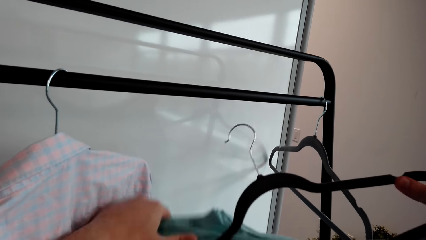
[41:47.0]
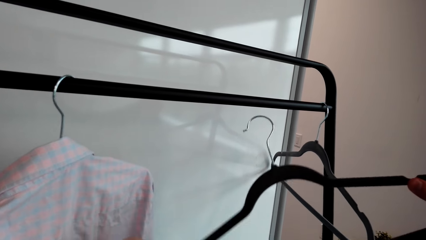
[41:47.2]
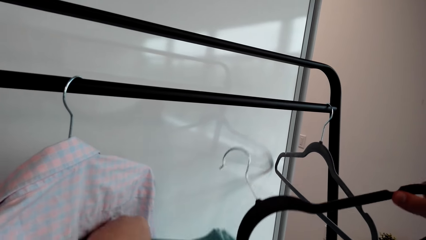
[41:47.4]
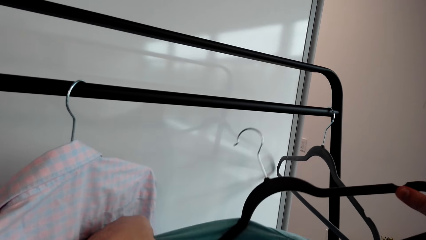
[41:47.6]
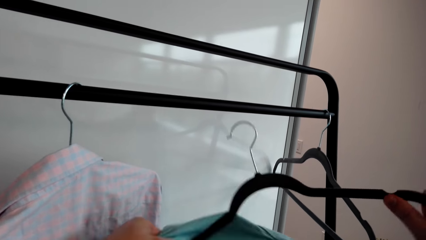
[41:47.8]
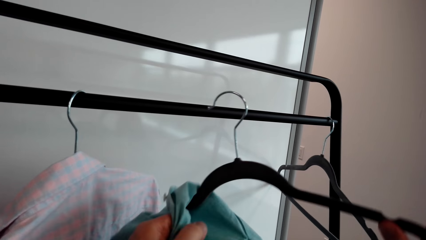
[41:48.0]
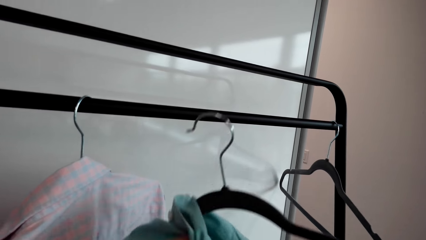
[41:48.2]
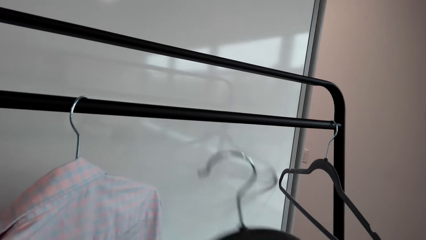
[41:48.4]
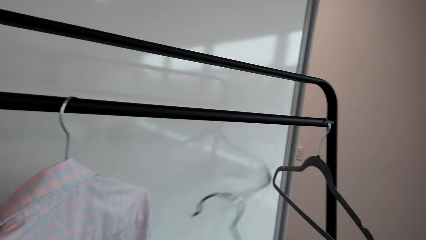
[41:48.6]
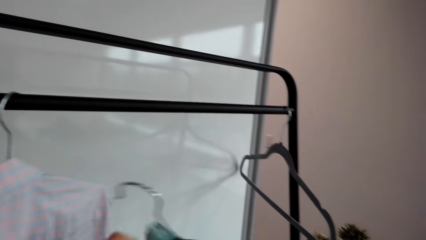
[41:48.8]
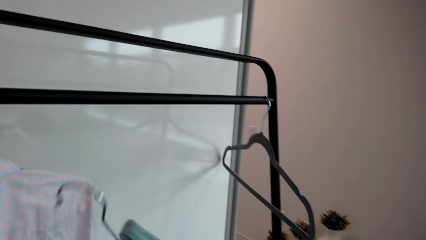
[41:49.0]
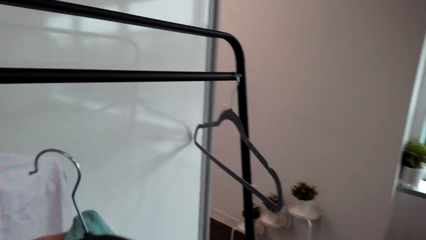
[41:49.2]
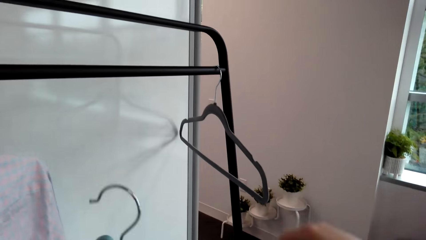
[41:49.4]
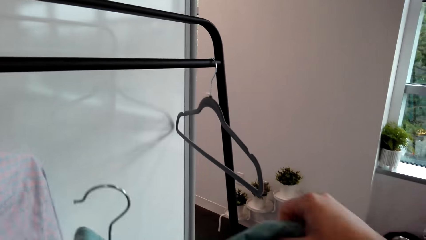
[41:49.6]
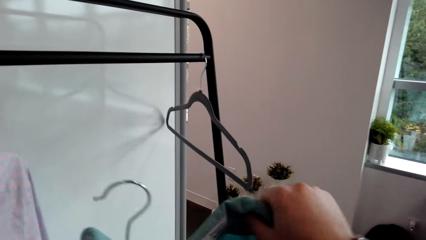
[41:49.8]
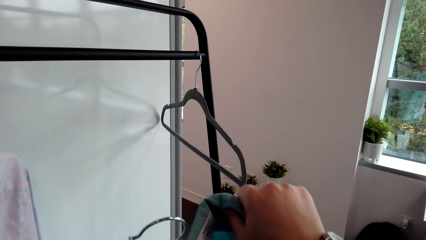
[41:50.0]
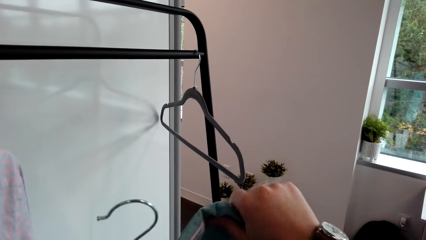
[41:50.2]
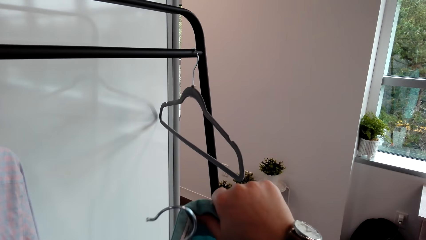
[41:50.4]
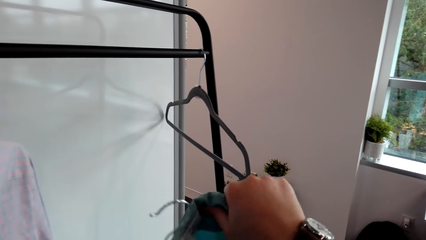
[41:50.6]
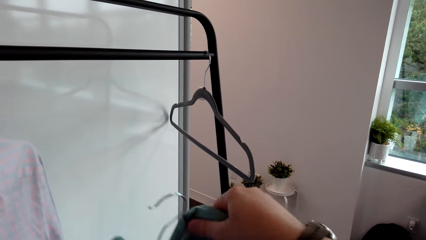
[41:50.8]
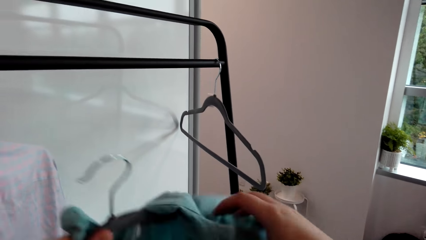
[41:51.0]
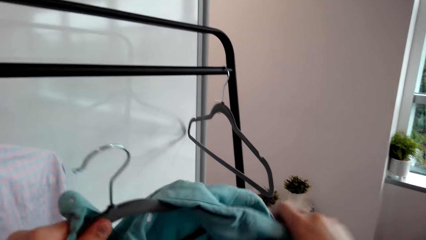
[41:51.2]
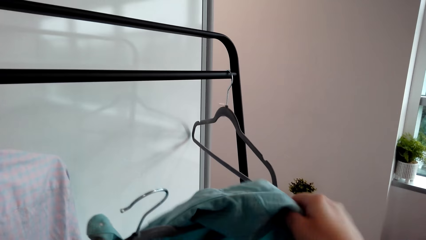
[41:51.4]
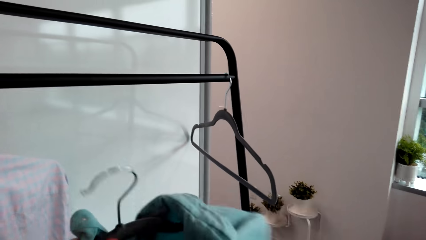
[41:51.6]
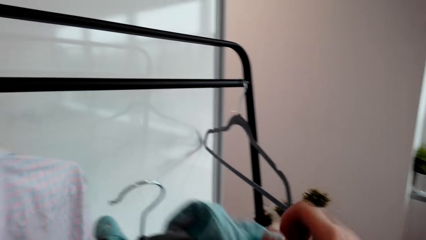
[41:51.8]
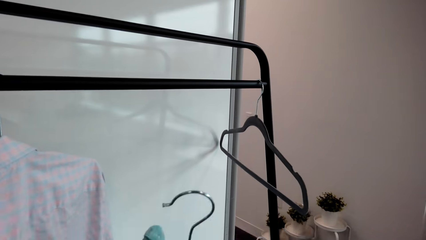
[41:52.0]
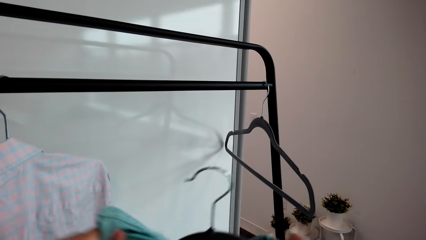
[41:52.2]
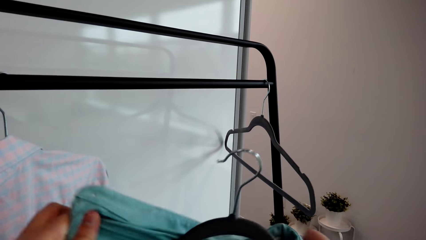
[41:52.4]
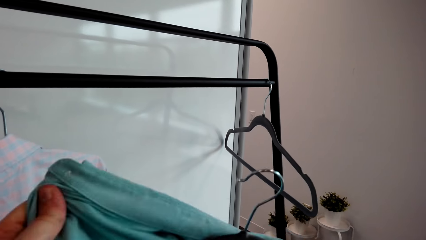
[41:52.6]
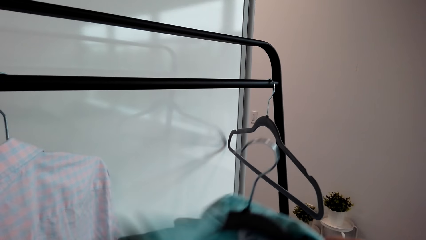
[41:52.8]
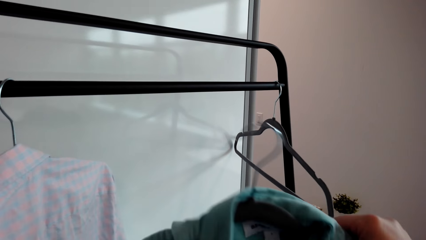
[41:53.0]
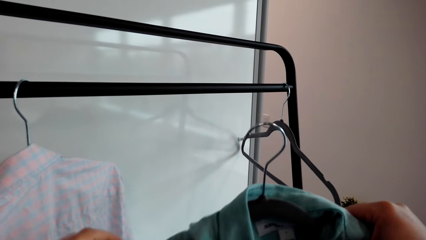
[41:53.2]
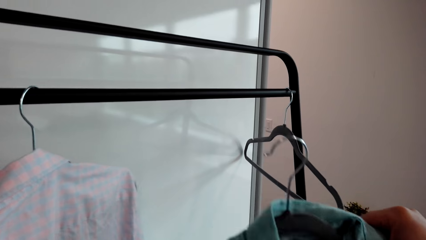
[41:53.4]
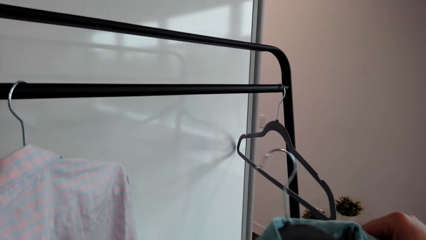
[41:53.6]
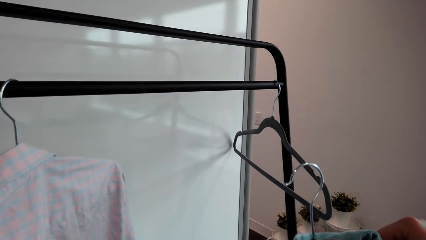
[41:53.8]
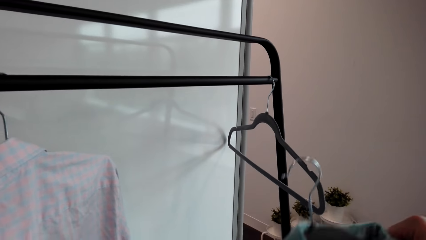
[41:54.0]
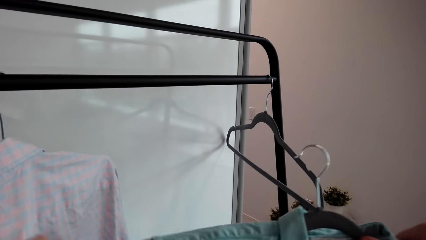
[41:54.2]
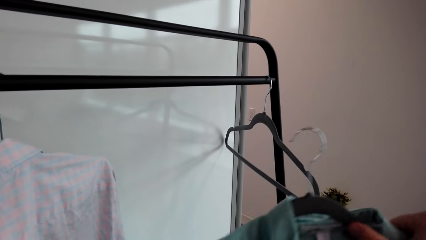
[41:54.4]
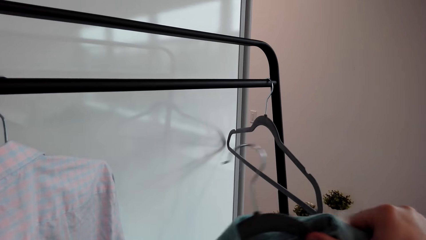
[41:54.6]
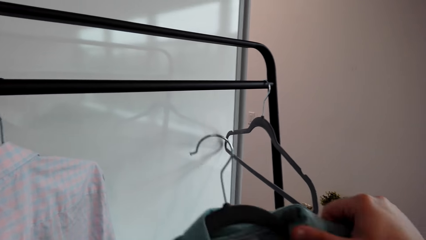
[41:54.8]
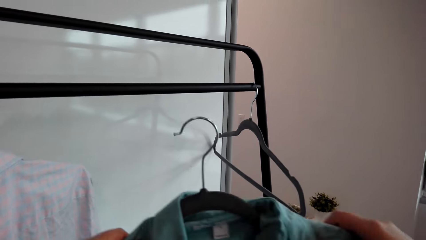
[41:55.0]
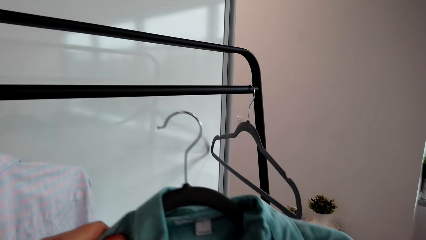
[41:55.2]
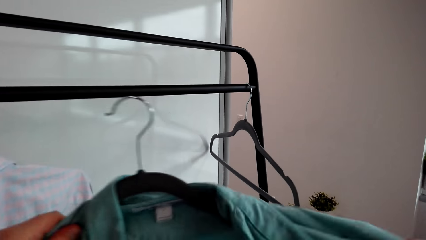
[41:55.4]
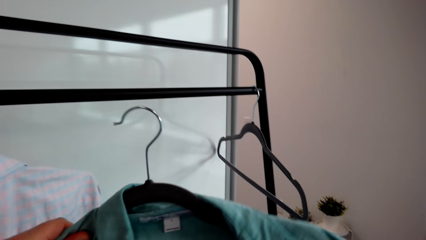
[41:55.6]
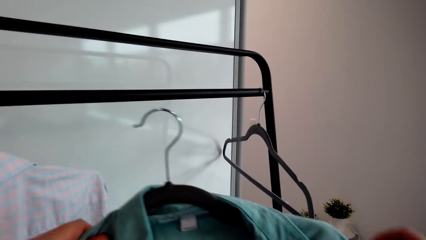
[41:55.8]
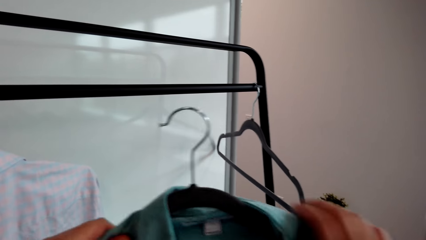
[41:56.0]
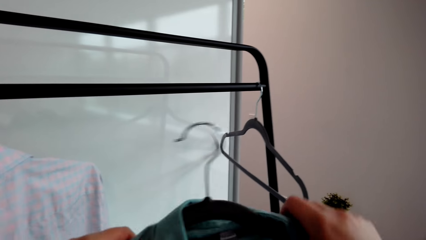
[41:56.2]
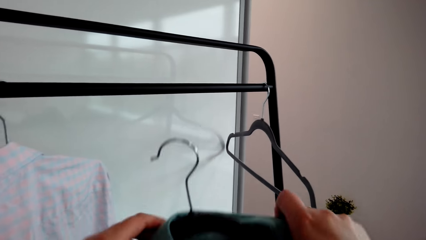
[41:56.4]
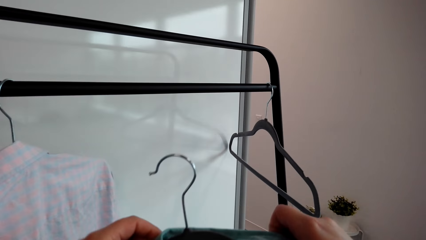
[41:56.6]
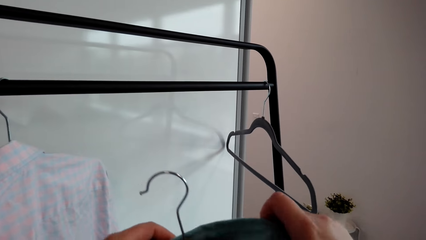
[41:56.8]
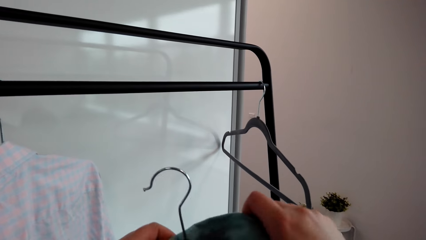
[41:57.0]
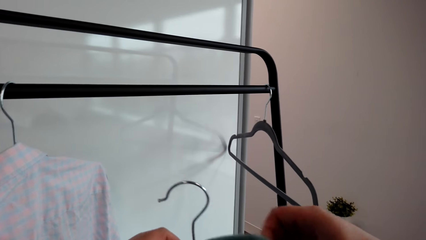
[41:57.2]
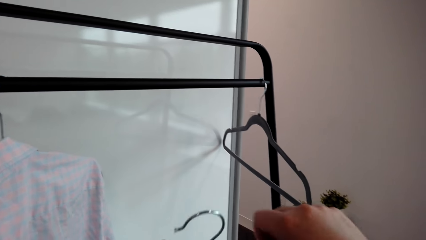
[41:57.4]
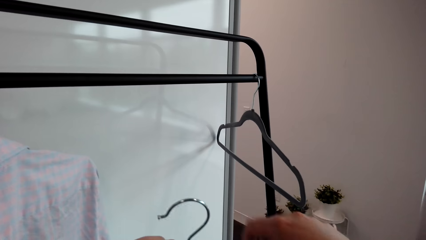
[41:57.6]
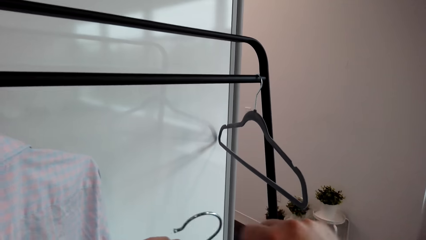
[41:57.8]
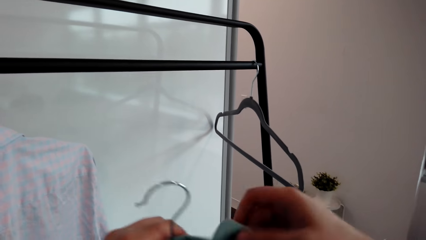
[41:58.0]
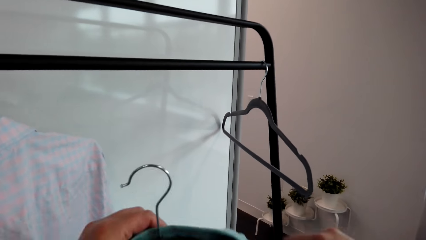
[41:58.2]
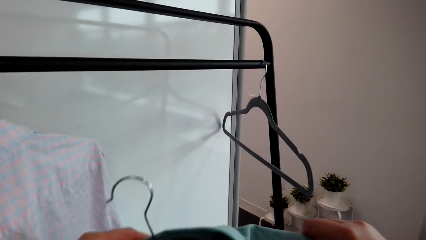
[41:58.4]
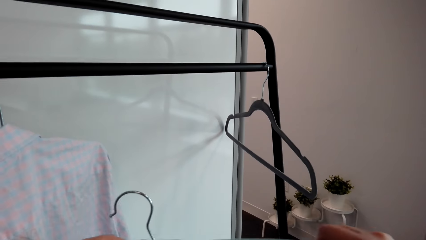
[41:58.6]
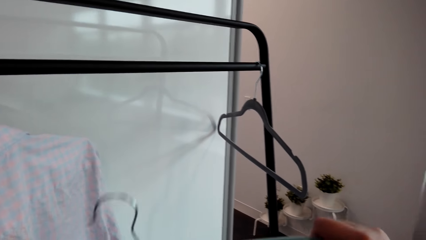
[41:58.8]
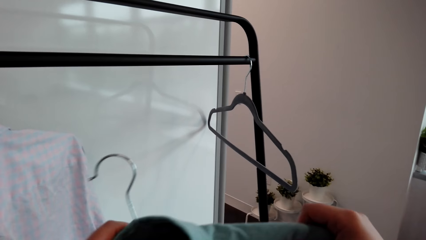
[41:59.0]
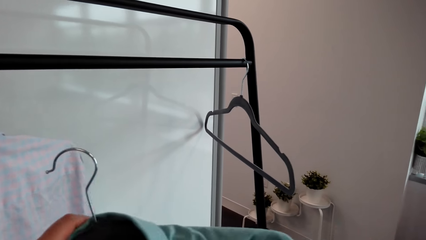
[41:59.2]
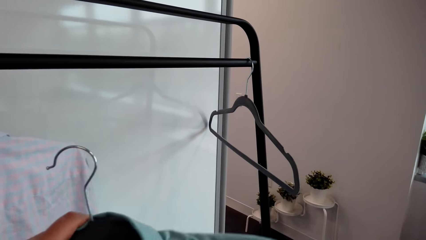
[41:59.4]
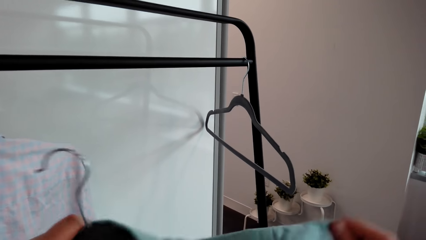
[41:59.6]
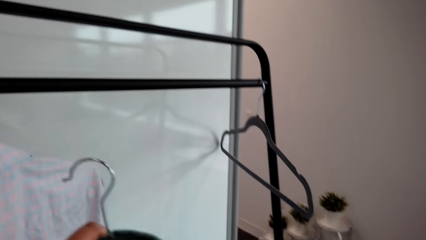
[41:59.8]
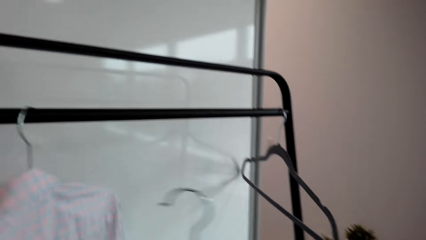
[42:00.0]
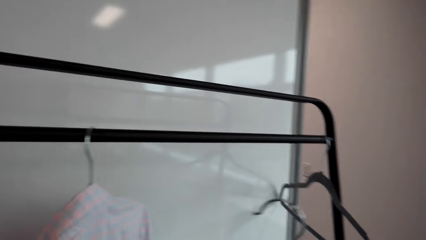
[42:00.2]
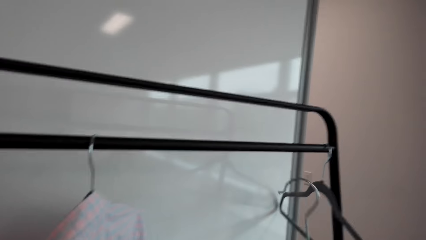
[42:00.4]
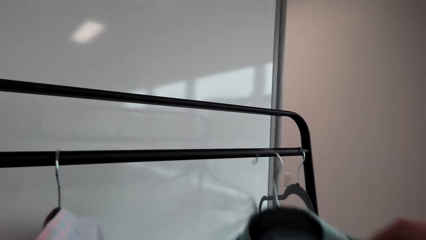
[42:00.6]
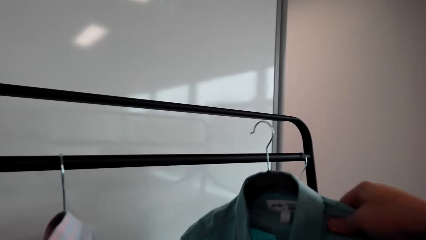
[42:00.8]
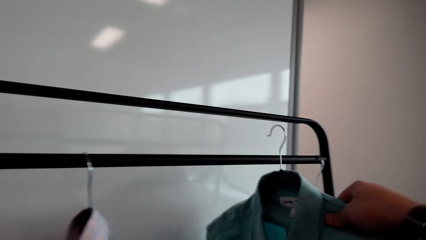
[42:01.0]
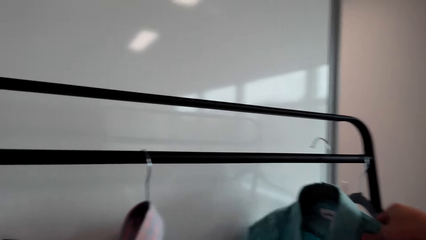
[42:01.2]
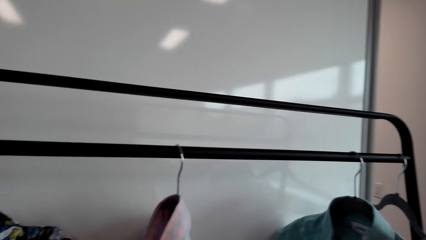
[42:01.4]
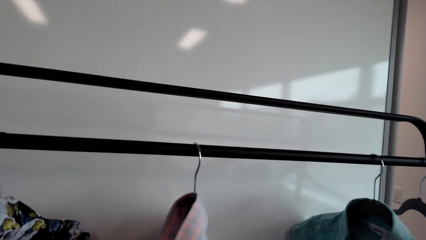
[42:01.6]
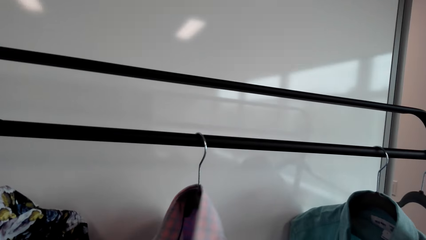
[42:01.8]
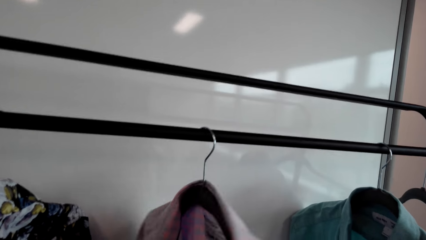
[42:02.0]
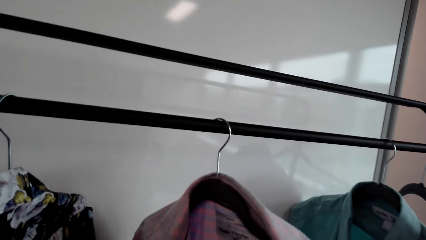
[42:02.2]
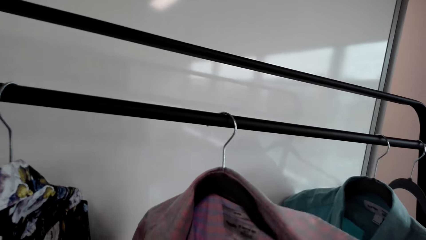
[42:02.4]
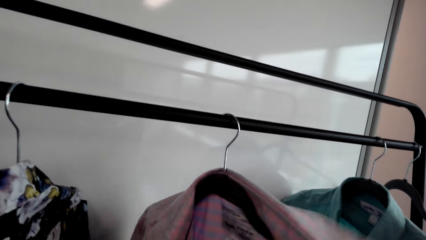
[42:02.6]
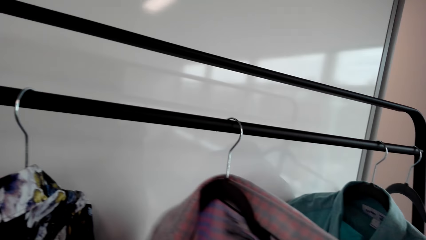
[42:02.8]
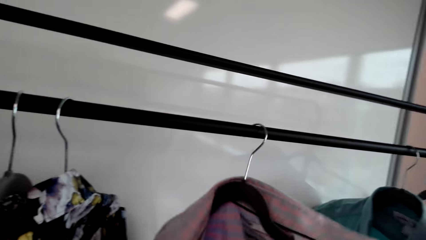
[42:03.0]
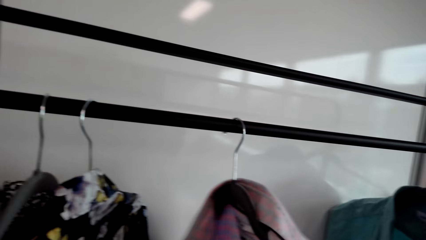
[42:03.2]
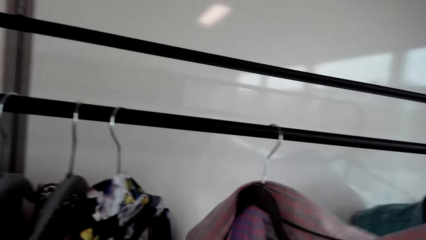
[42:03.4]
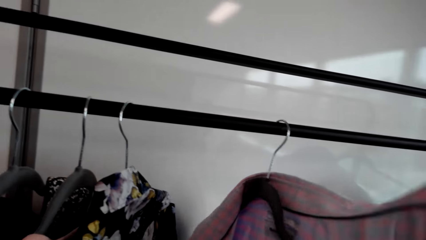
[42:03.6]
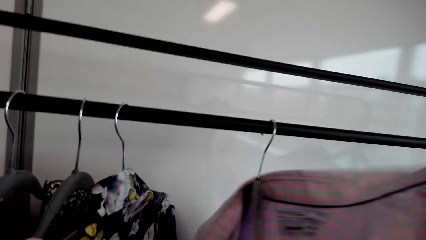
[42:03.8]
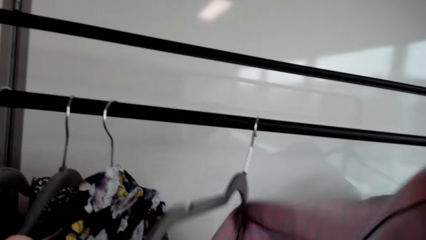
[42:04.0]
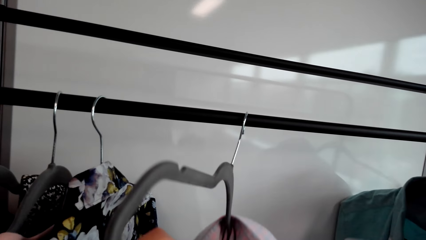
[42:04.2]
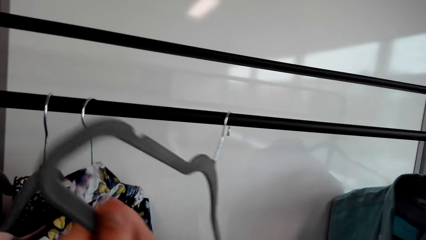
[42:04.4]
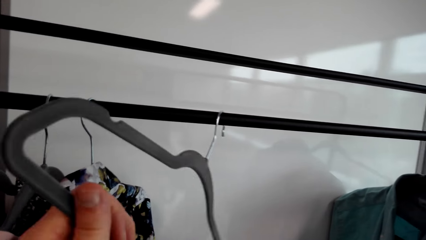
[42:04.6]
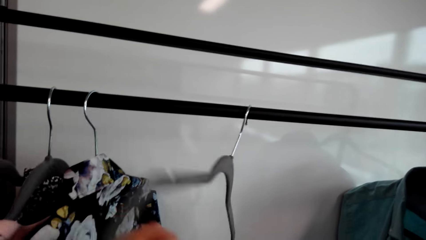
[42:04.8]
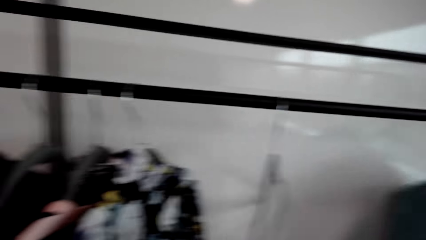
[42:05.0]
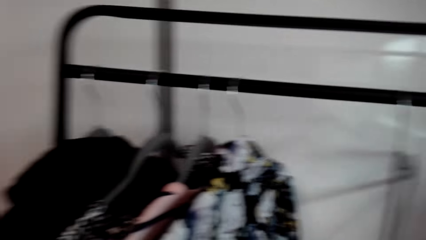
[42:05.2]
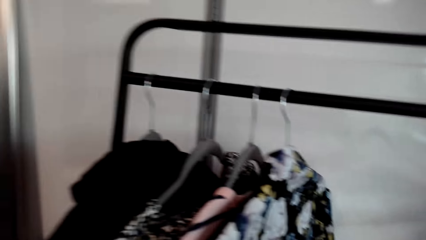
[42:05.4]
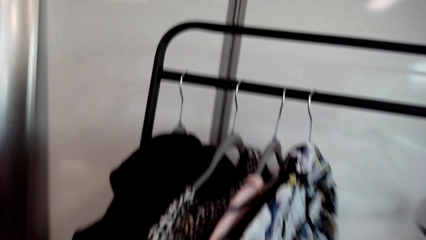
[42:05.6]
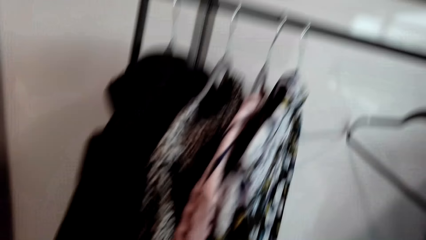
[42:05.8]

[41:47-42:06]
The camera wearer hangs the hanger on the holder. They remove the shirt from the hanger.
